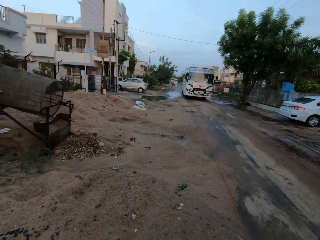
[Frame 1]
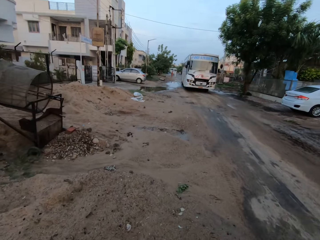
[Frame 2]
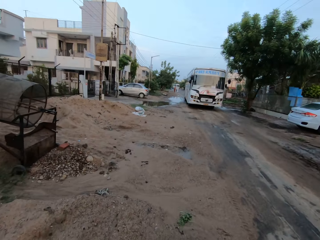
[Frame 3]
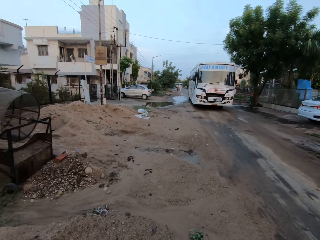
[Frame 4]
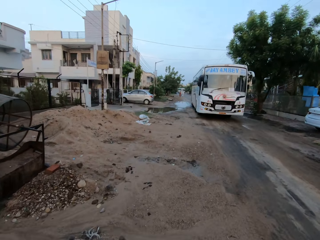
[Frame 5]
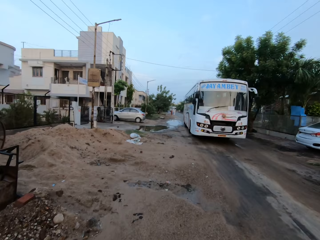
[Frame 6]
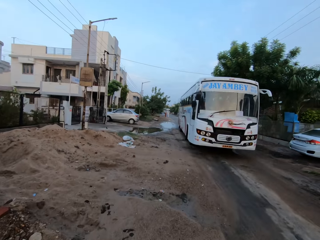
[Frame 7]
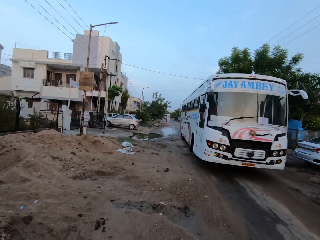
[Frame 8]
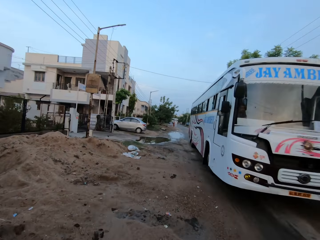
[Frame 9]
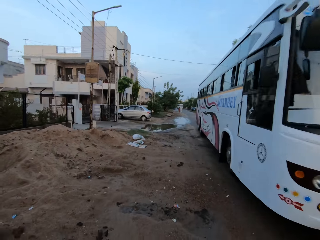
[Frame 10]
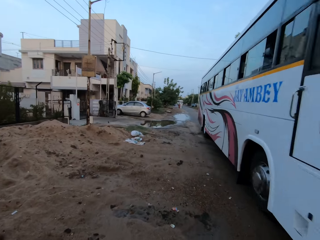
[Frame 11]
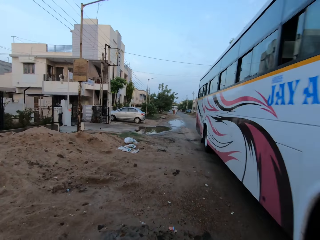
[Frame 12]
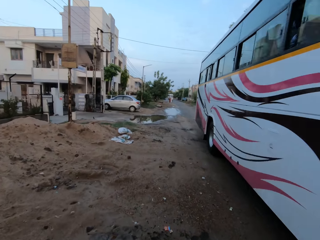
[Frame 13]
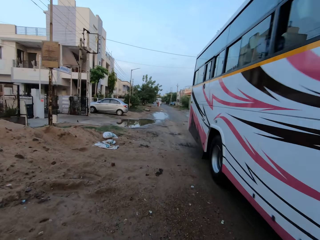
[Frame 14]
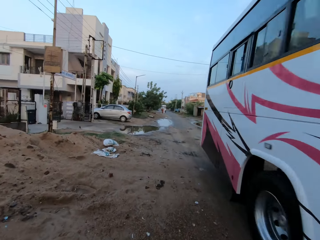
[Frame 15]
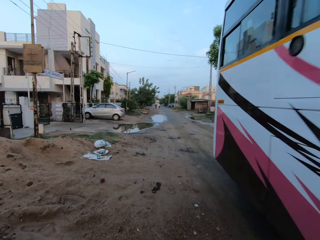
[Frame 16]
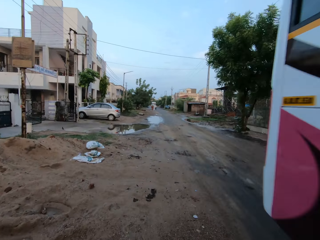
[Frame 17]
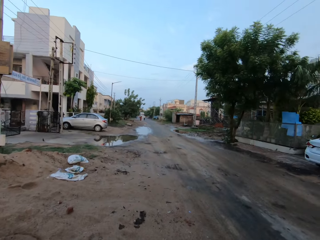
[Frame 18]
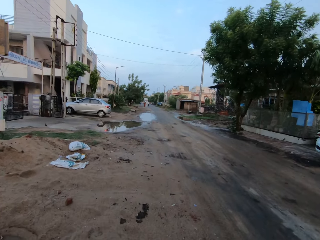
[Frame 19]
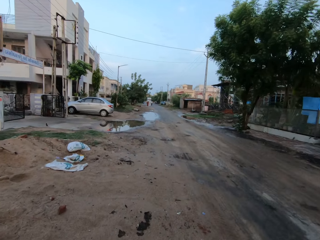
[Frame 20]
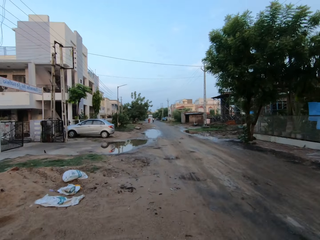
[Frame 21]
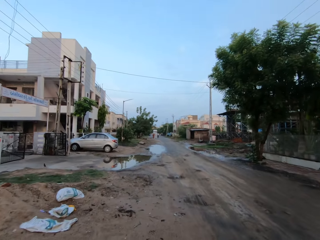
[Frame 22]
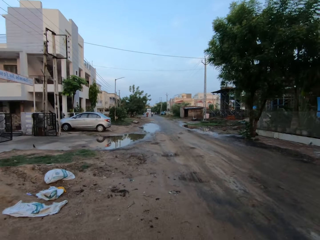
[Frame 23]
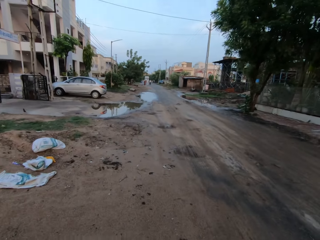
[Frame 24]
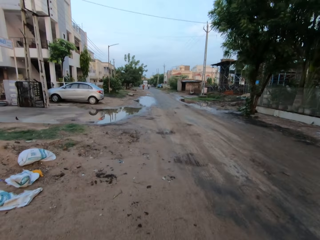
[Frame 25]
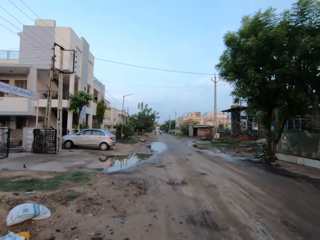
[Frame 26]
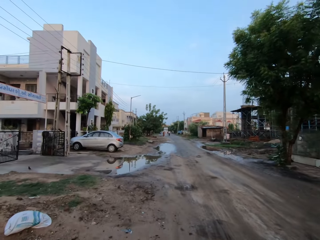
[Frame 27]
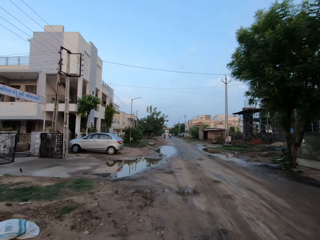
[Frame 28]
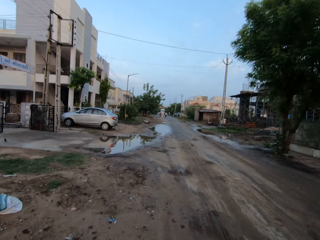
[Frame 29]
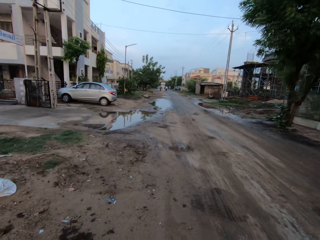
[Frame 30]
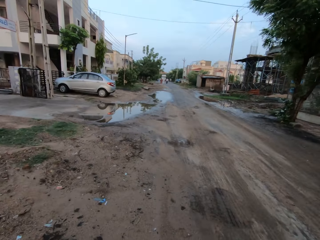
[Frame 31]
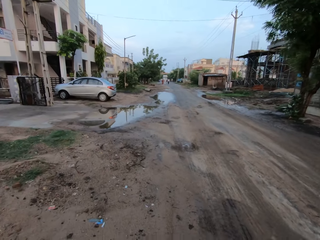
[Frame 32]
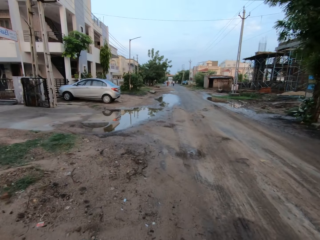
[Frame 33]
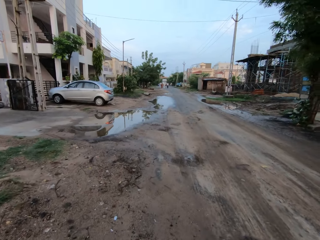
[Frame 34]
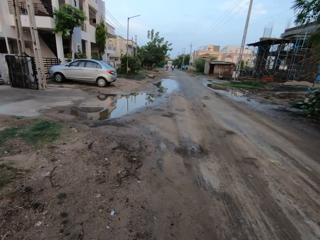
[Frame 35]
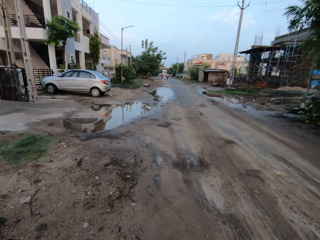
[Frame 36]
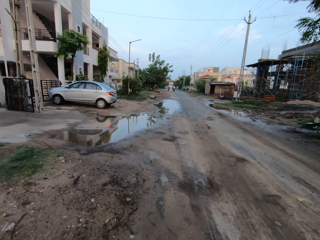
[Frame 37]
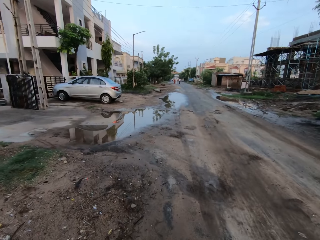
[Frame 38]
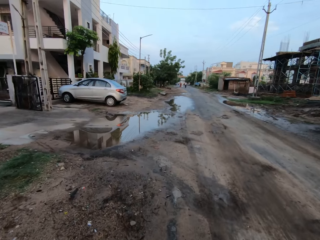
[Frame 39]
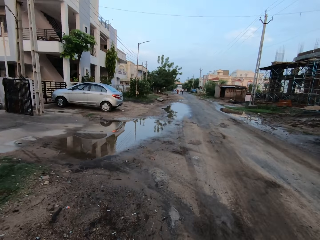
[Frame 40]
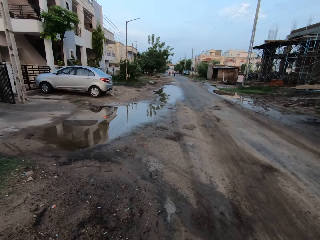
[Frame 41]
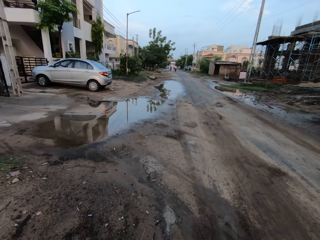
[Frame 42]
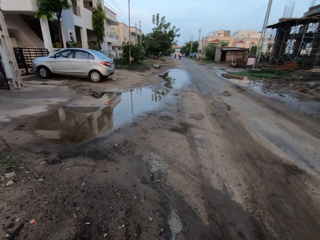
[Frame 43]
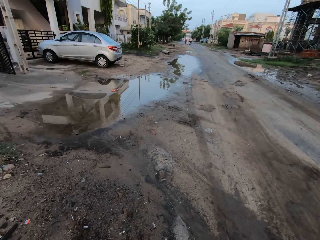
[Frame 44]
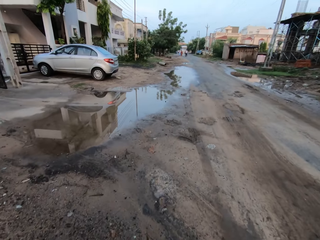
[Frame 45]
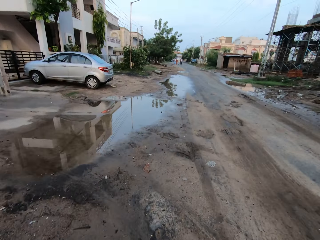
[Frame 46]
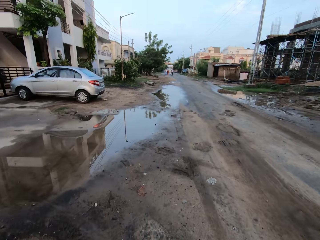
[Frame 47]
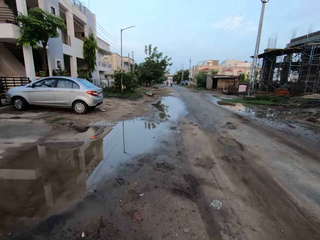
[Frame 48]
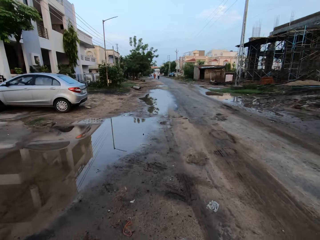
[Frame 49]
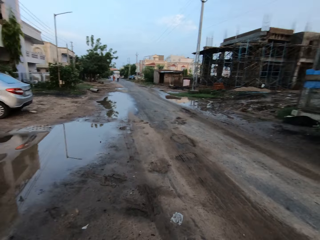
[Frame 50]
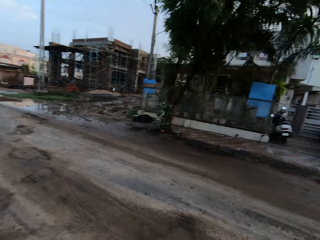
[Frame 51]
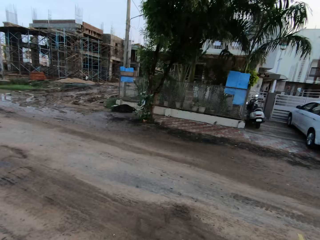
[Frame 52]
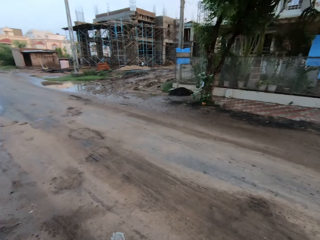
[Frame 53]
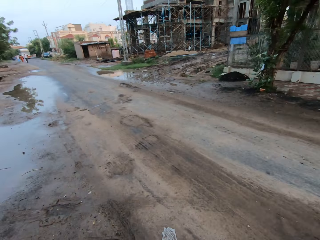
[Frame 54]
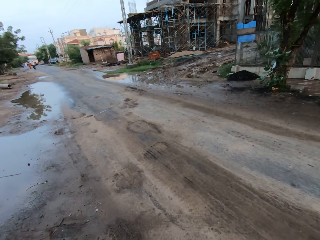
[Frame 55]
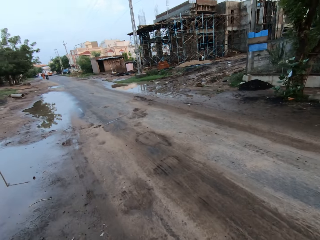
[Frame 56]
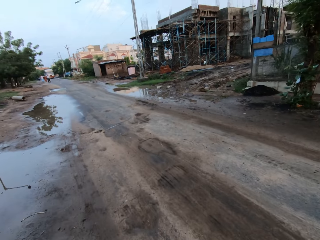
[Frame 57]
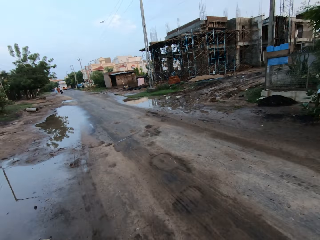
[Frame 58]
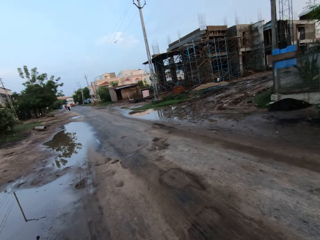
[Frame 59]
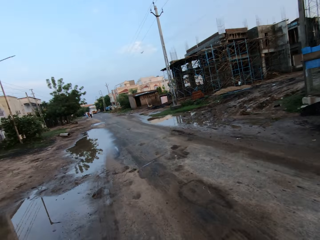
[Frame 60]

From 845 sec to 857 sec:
A white bus drives past the camera wearer.

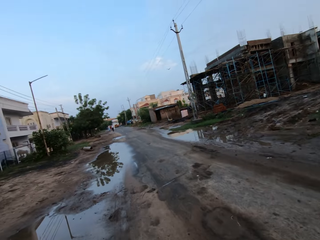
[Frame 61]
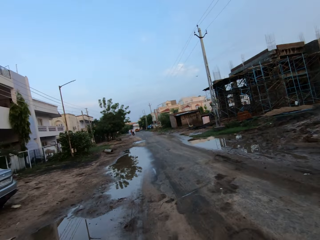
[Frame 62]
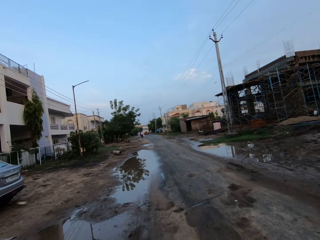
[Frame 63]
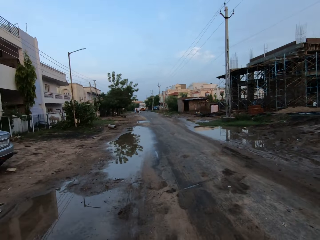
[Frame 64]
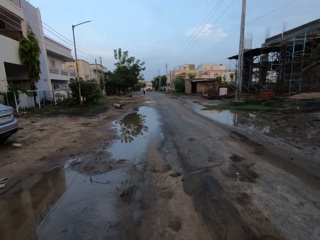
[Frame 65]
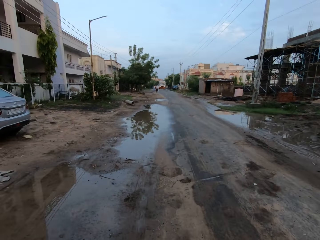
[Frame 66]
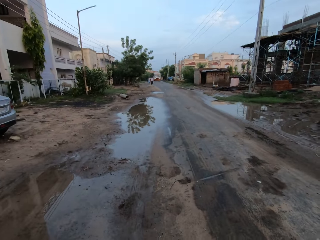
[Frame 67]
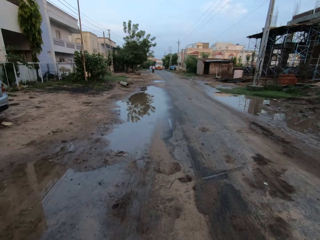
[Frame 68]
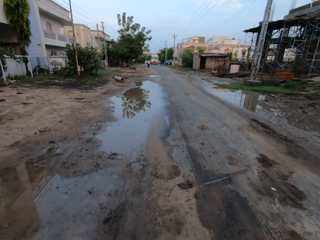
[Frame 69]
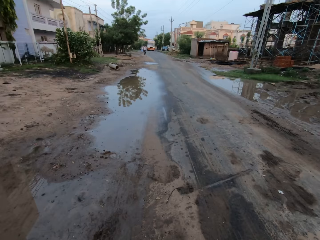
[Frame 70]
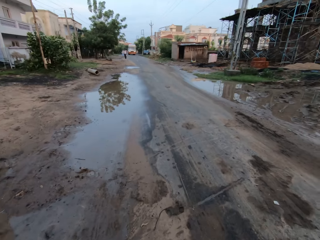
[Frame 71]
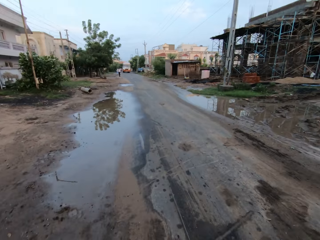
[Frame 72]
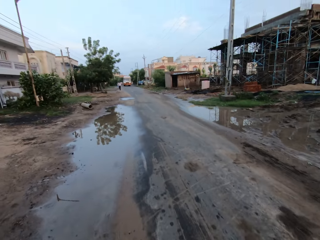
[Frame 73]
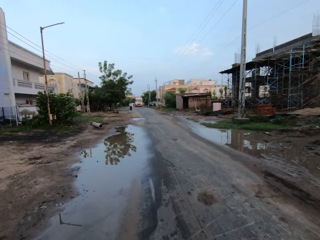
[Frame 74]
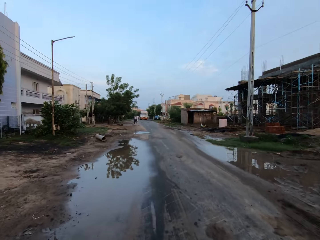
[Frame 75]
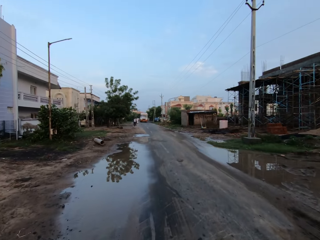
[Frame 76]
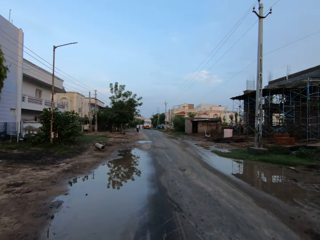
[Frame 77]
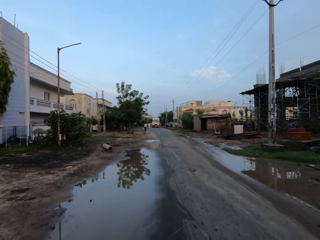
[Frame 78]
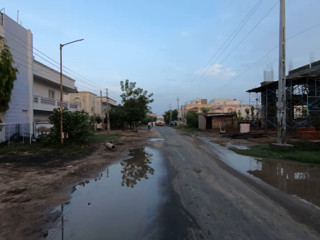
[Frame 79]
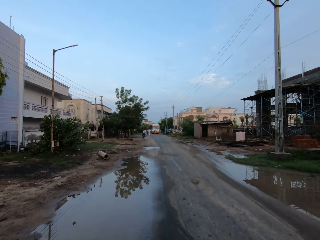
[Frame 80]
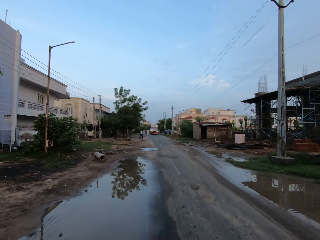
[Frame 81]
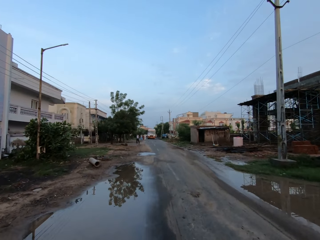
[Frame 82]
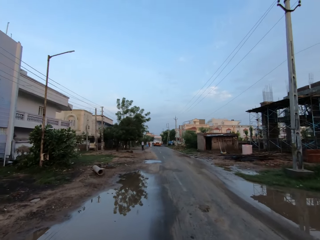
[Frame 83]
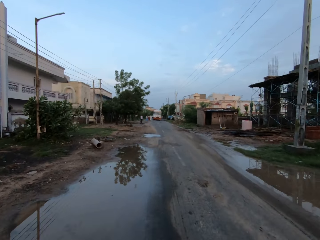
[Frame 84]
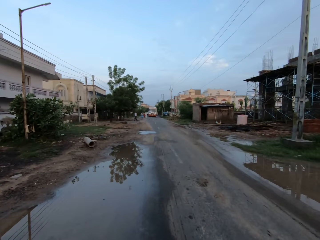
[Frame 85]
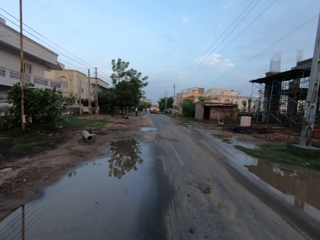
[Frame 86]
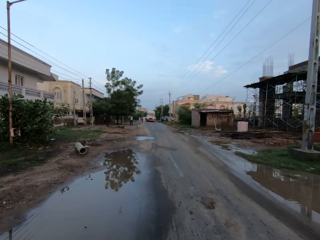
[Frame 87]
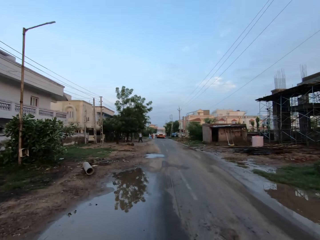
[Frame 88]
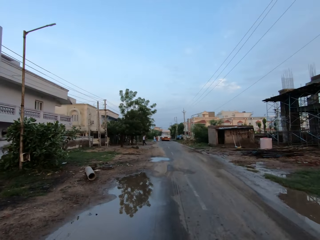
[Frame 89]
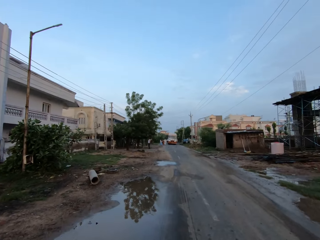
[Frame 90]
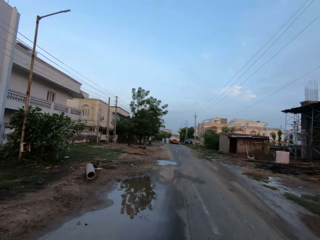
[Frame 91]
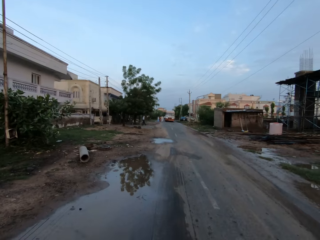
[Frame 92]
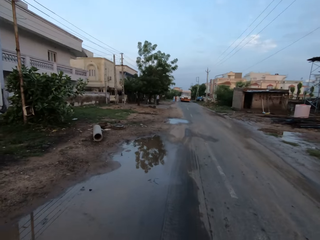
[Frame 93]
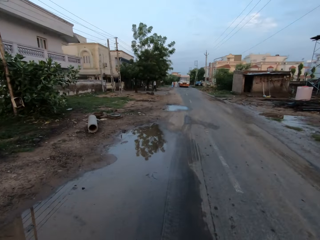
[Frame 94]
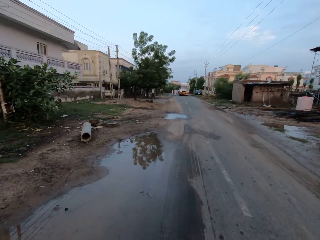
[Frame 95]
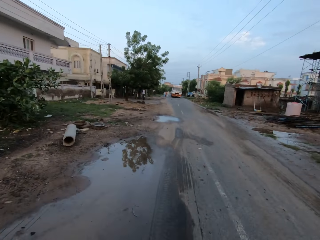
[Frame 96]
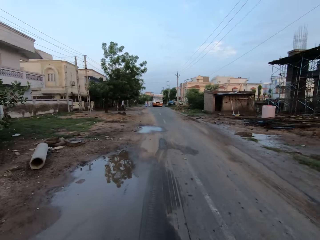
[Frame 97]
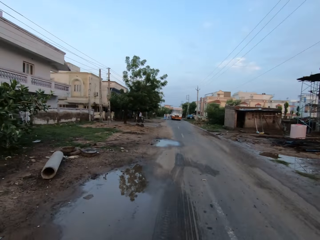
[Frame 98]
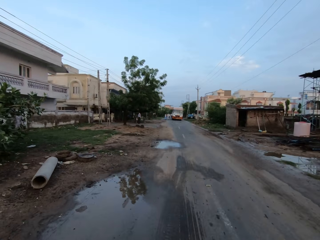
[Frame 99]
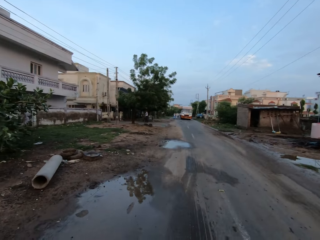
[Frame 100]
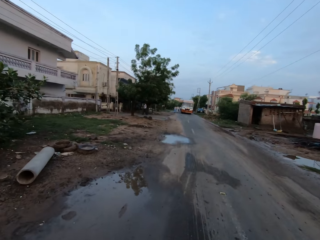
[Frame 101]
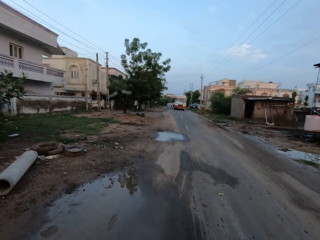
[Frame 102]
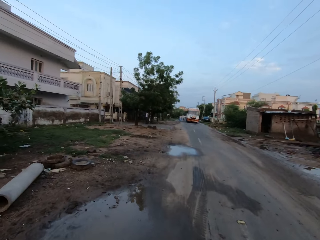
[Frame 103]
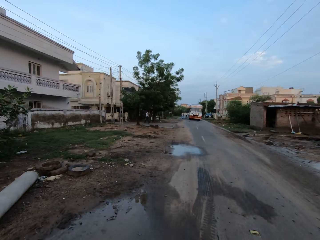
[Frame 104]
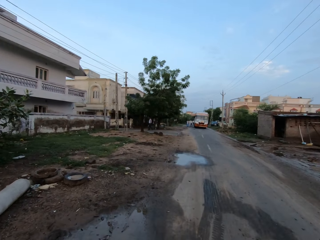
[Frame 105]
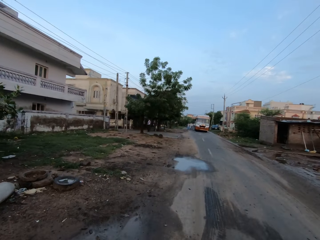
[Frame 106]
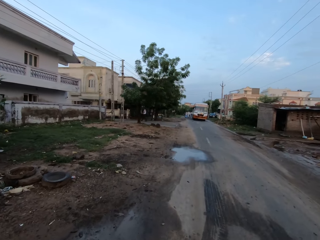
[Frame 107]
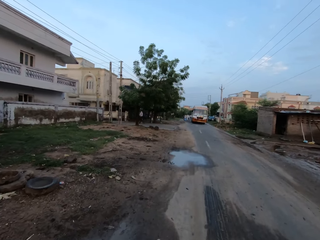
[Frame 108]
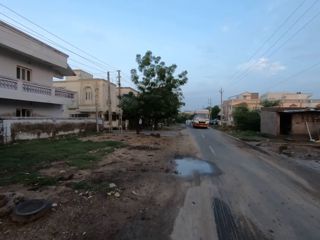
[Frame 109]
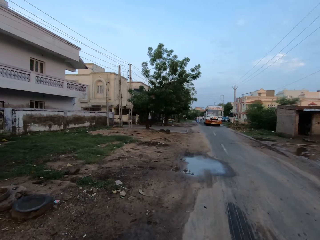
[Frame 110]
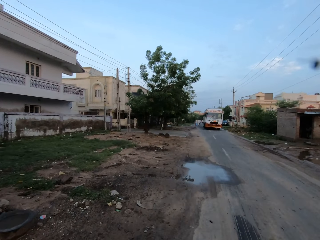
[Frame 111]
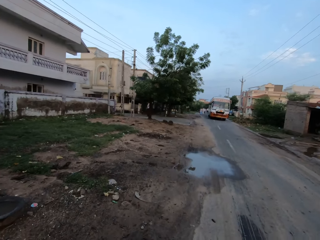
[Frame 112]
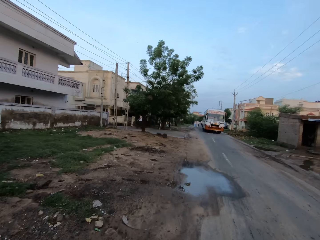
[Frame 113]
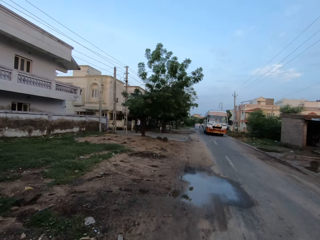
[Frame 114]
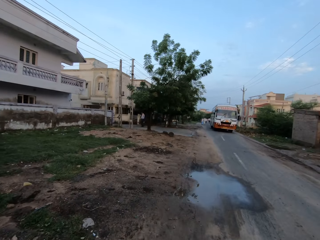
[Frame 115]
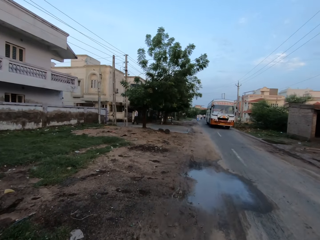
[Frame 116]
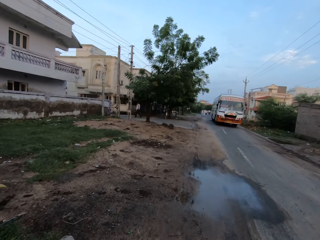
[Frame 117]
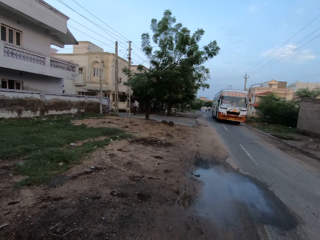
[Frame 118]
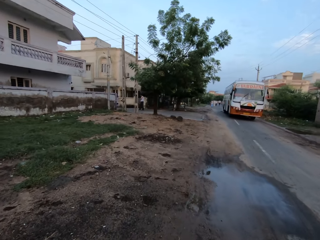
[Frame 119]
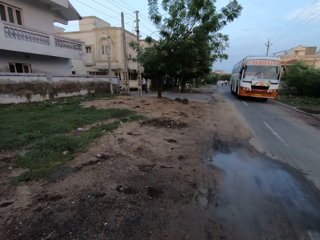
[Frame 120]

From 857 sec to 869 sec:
The camera wearer converses with a man.
